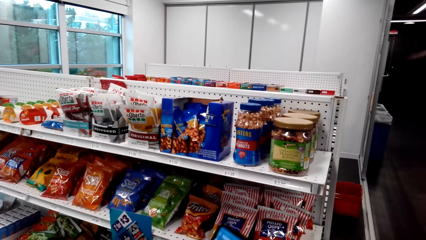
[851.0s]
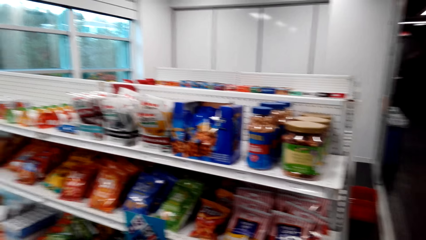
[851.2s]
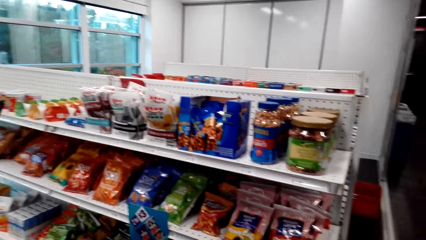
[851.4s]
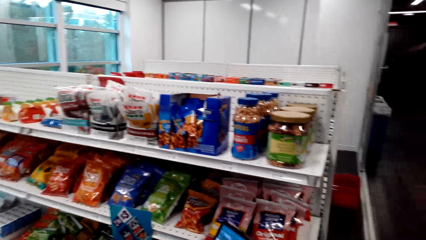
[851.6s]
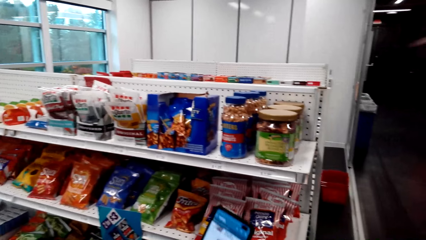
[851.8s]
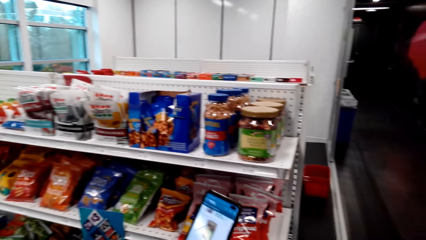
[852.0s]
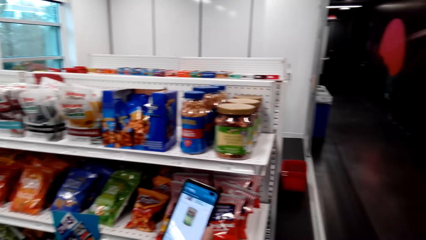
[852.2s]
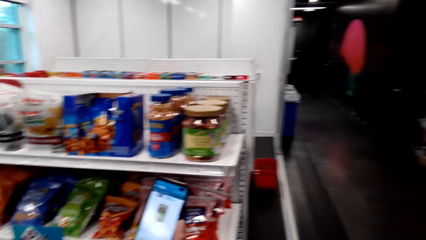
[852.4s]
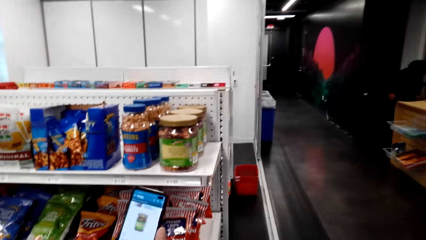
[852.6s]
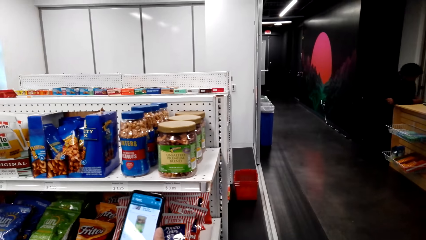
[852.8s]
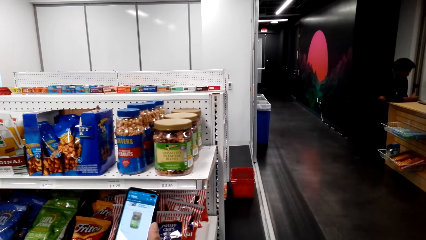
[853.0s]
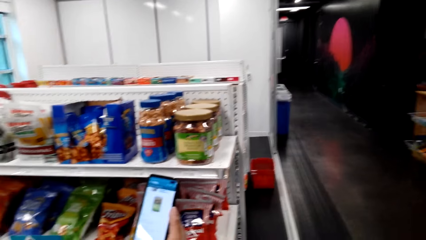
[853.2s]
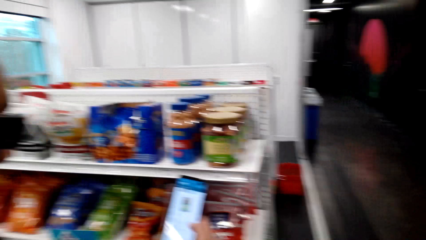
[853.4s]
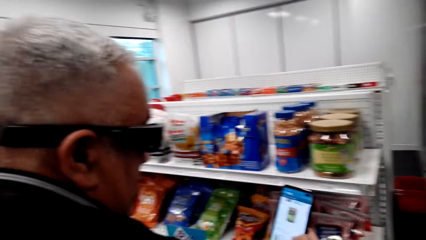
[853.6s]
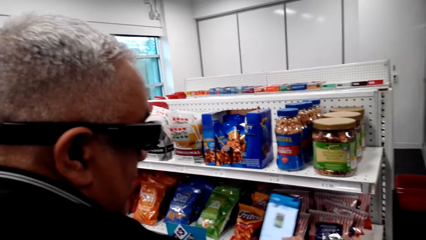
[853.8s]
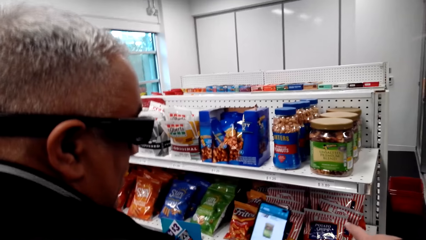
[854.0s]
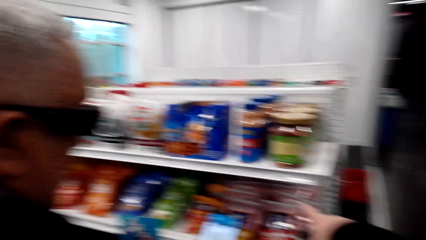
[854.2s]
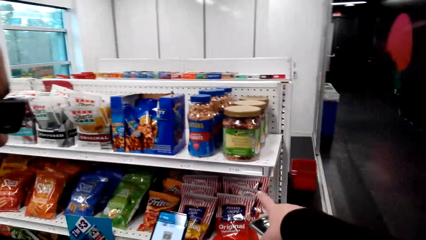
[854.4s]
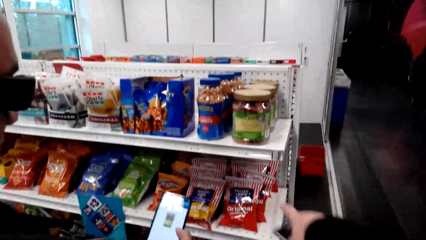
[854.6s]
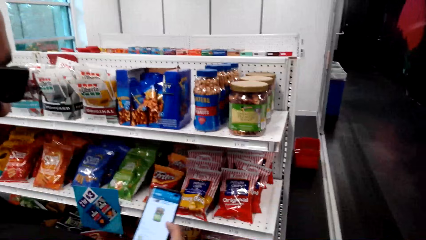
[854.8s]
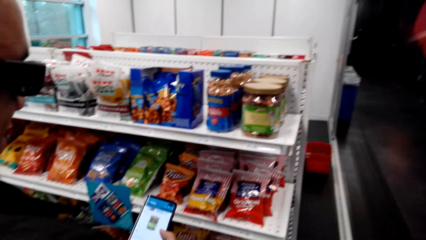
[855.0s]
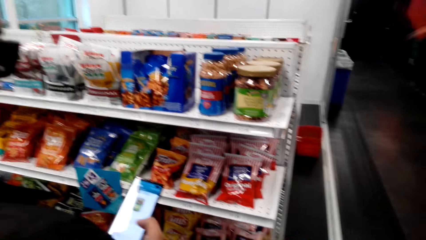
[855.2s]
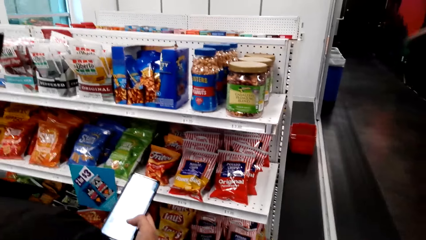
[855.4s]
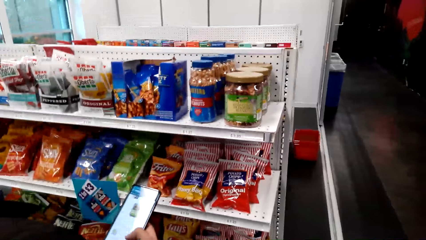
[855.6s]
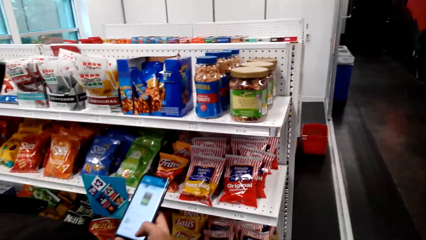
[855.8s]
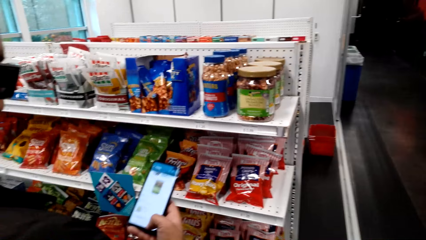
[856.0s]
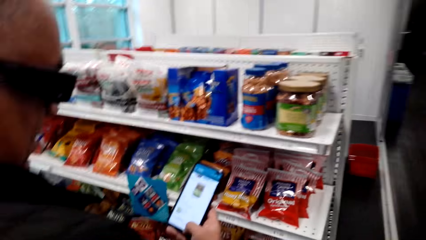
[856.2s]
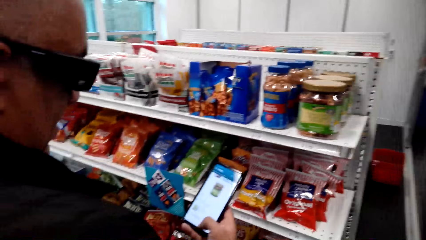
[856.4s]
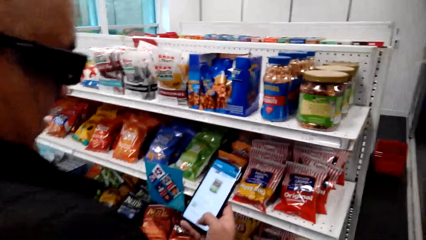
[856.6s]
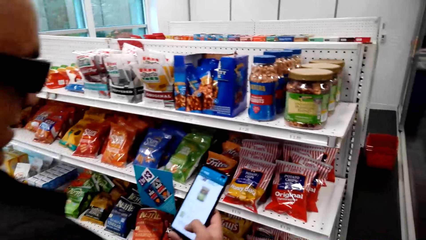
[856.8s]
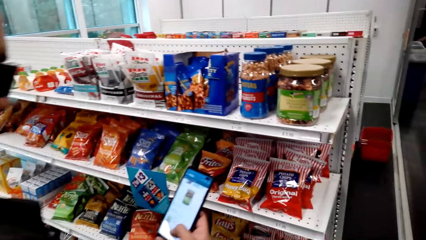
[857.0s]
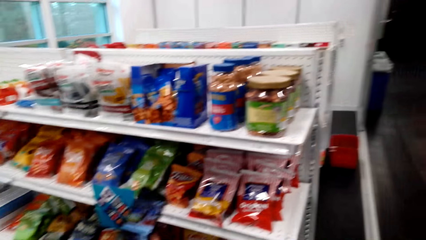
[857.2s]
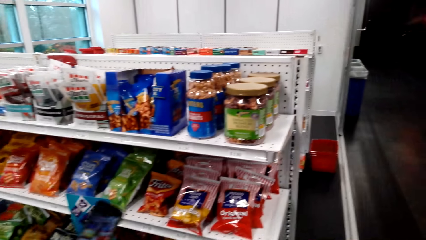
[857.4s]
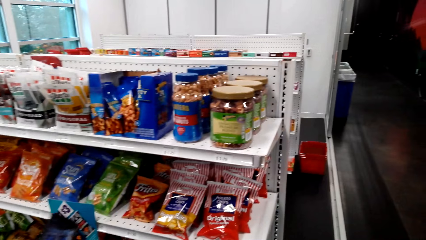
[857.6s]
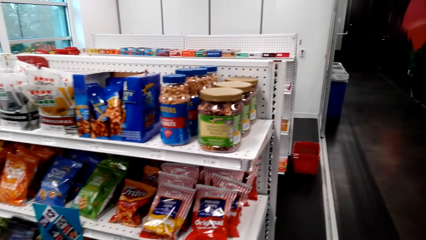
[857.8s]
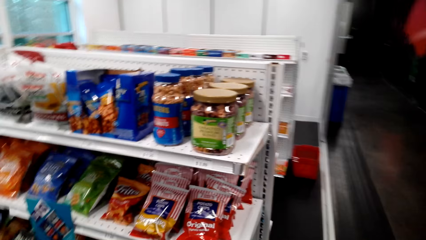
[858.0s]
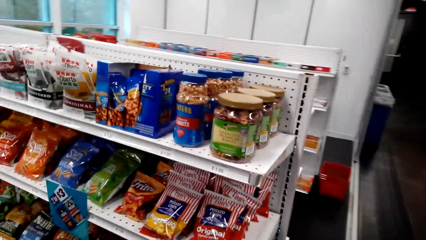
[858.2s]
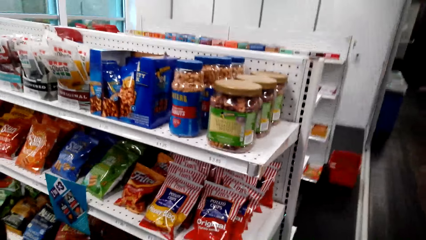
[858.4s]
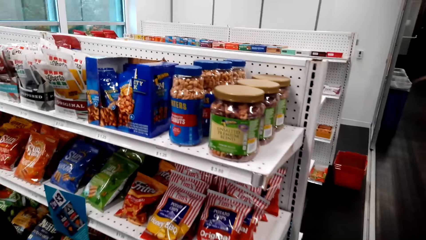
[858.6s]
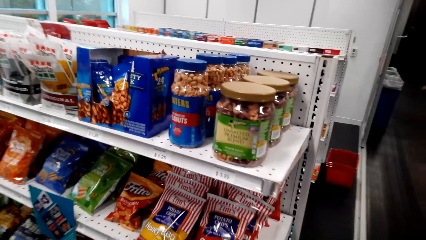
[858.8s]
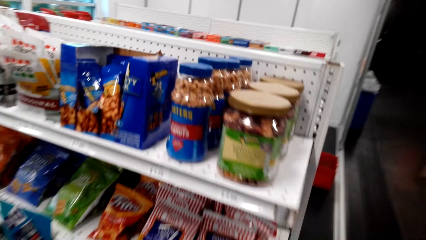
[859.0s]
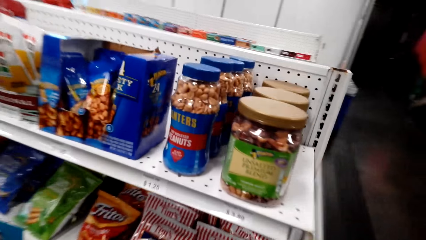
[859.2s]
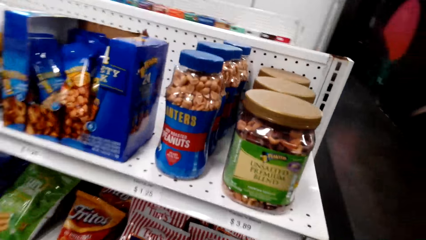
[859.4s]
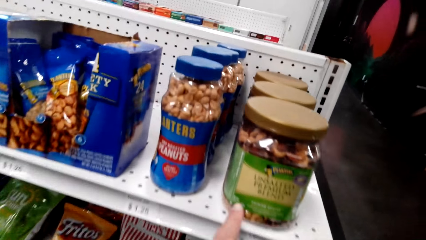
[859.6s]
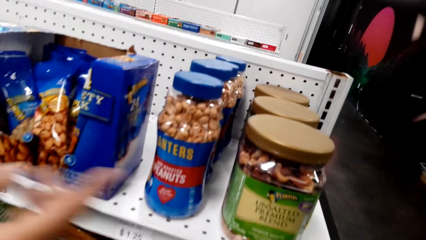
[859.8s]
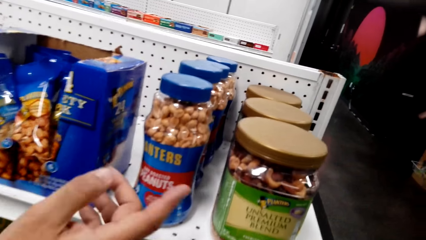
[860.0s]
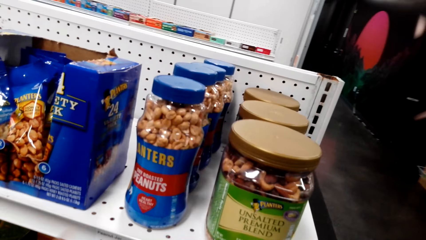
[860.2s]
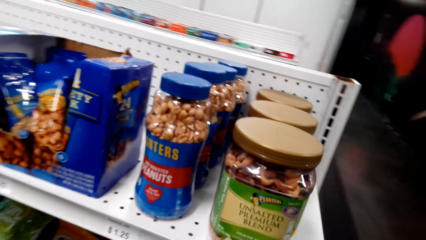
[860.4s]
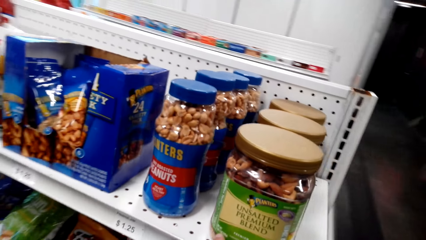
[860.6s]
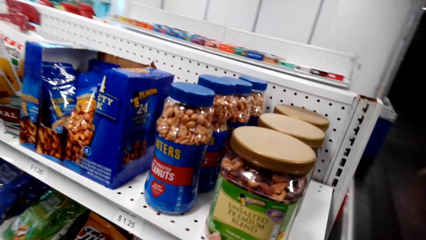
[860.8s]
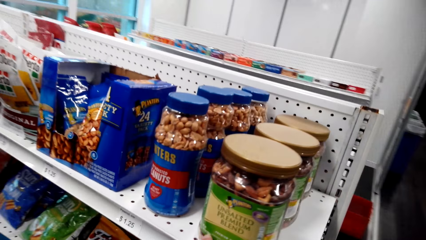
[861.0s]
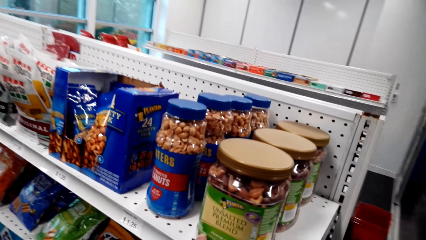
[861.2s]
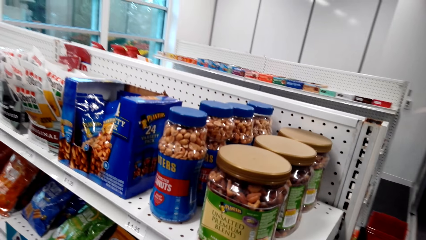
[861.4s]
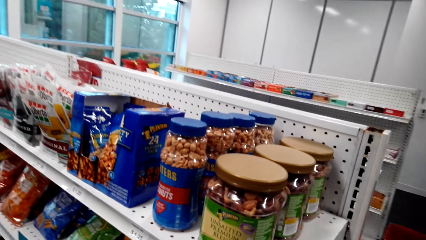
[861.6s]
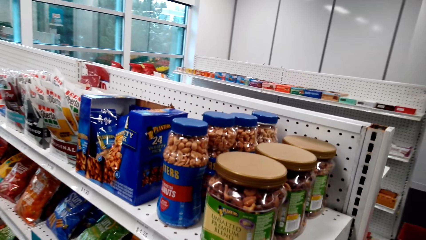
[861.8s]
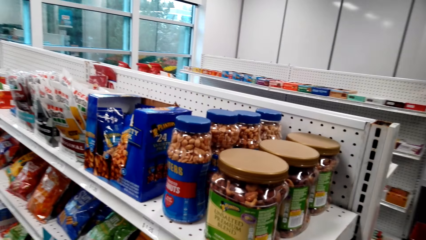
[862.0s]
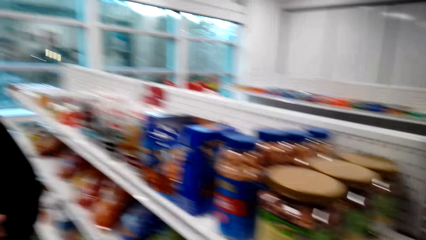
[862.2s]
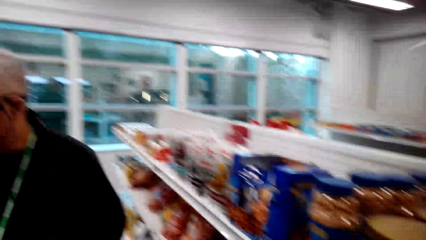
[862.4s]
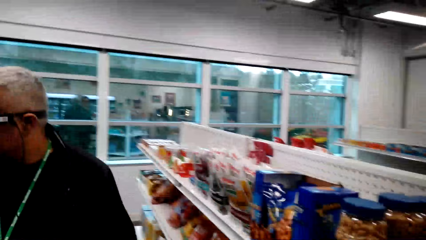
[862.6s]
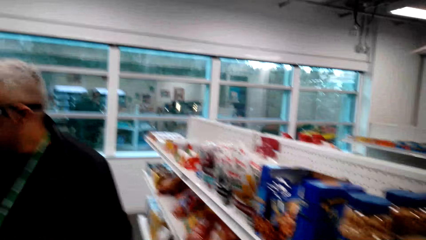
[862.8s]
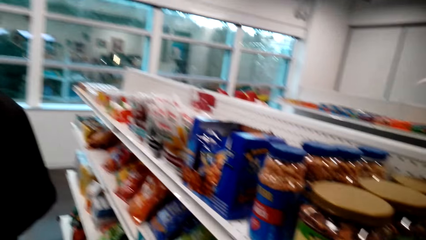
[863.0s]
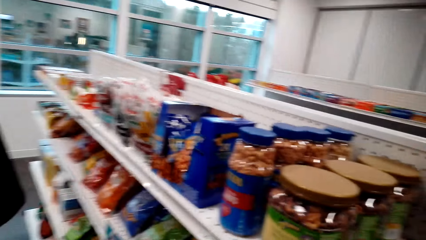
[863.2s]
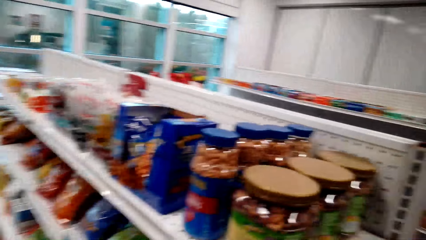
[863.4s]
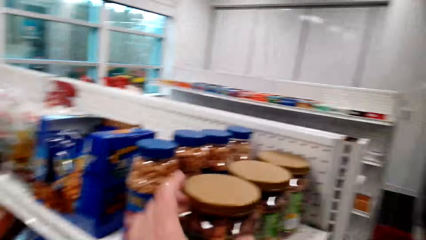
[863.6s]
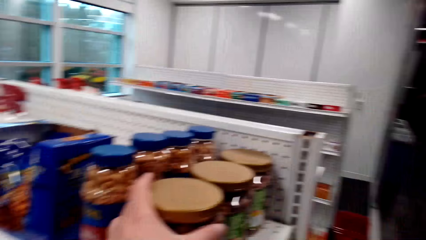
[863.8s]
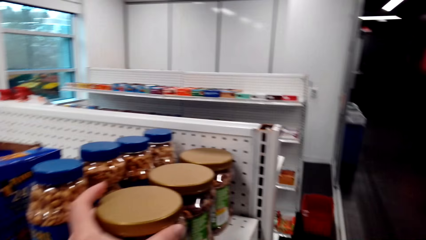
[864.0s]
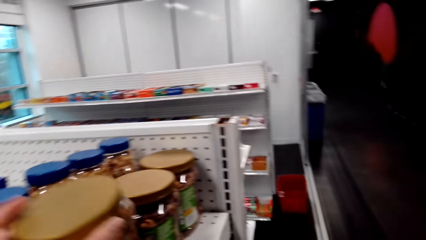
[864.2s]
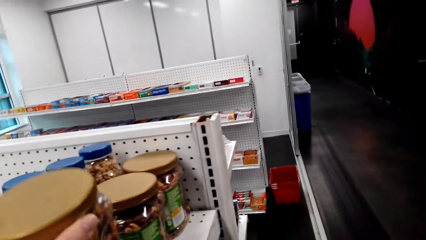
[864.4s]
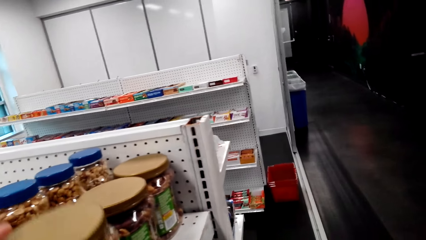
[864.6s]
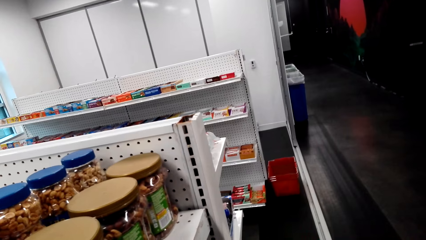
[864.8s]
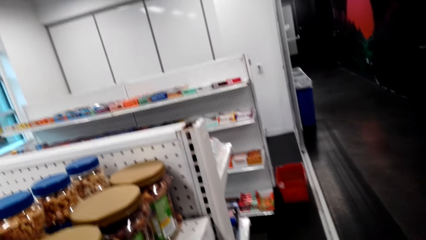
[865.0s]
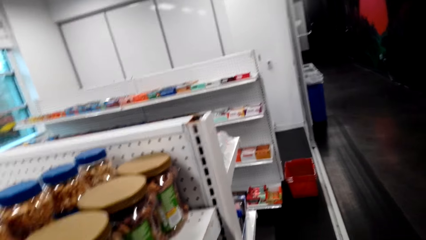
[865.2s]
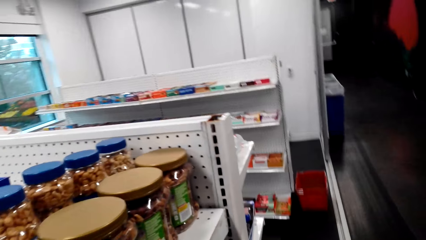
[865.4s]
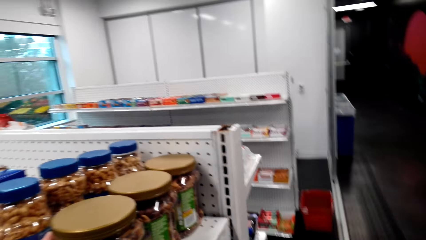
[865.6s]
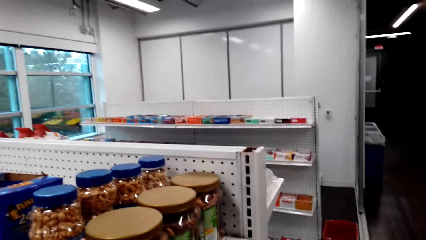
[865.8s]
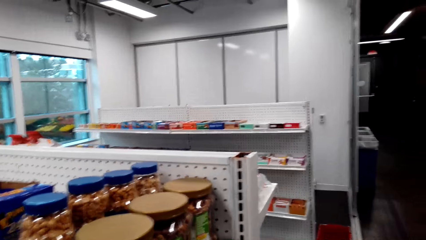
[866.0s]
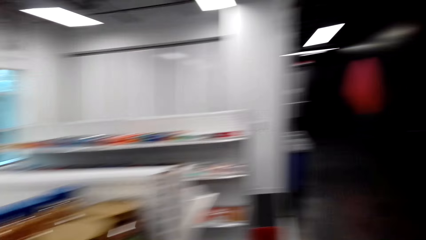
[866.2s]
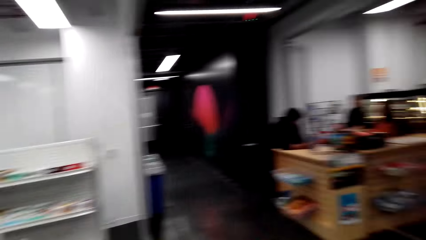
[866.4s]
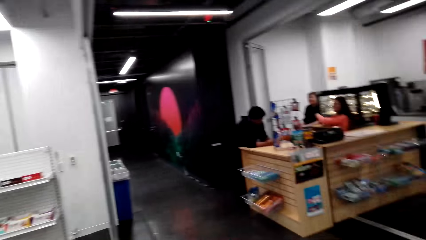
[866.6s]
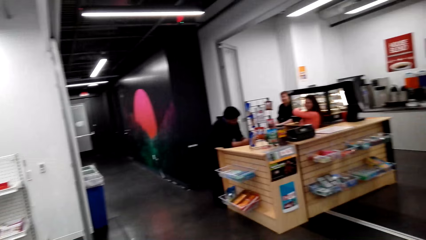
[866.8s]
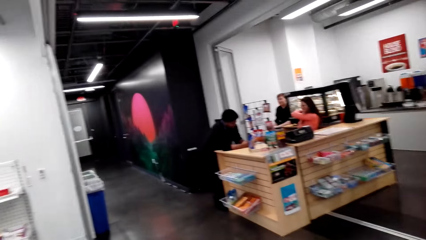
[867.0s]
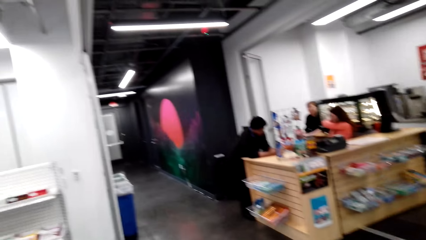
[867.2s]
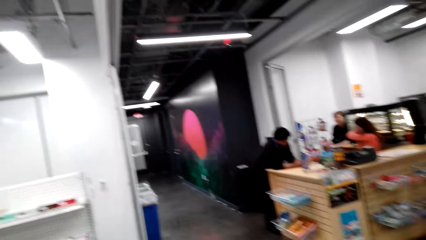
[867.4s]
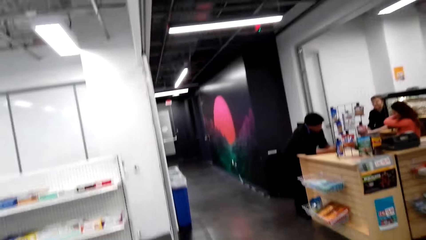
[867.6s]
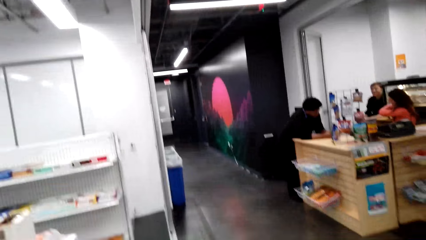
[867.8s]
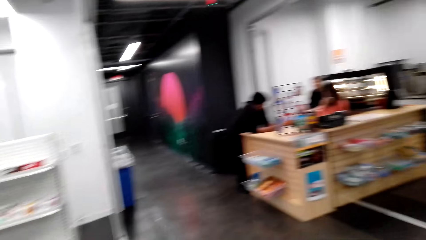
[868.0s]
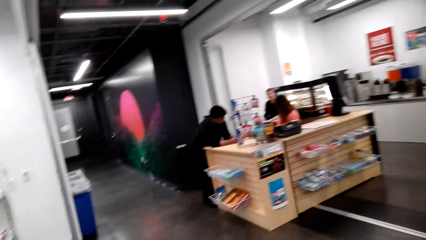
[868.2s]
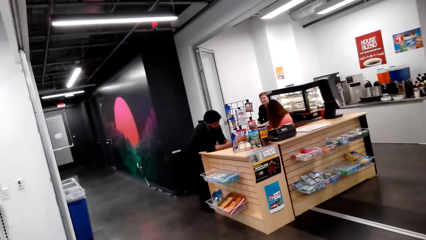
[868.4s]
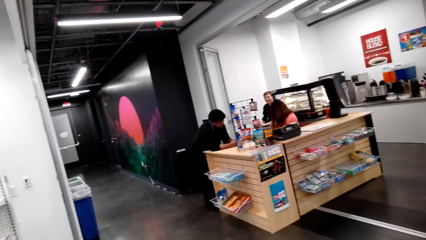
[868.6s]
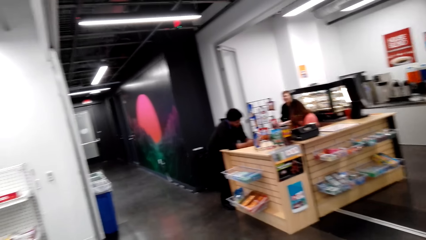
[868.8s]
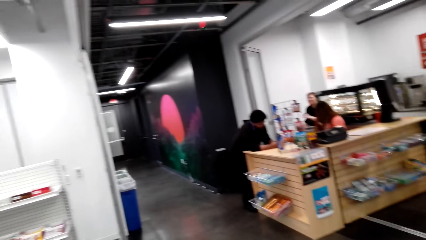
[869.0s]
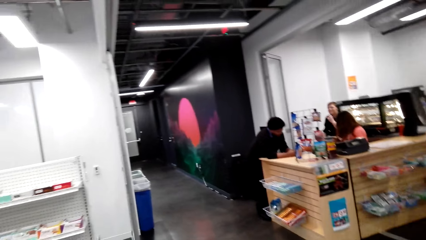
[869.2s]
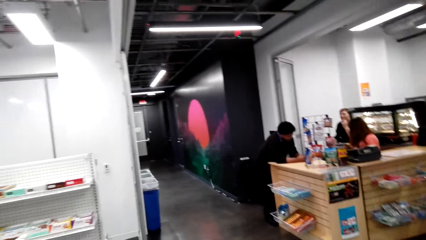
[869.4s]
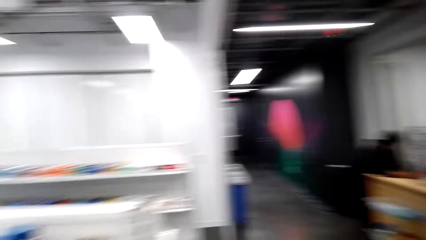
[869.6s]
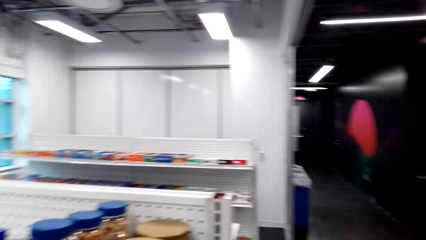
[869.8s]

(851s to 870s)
The camera wearer points in the store with the right hand. A man scrolls a phone in the store. The camera wearer walks around in the store. The man points at a container of peanuts on the shelf. The man stands in the store. The camera wearer holds the container of peanuts on the shelf and checks the container of peanuts. They walk around in the store and look around the store.
